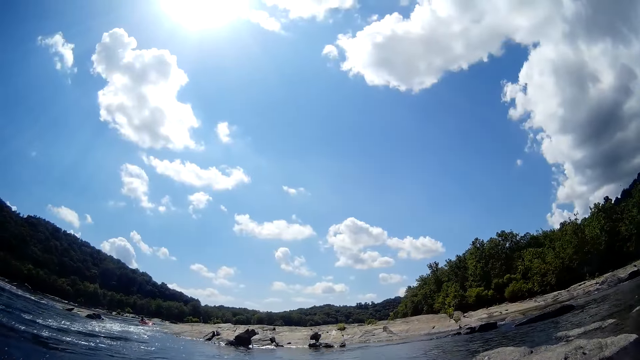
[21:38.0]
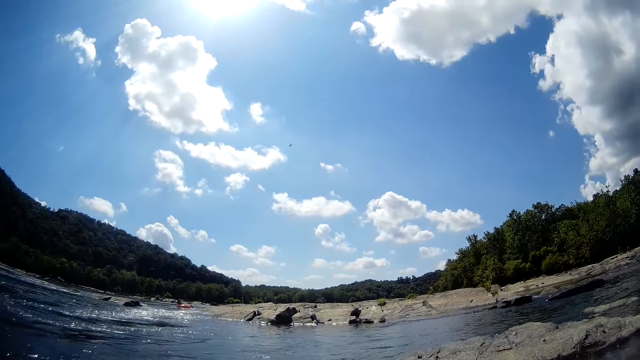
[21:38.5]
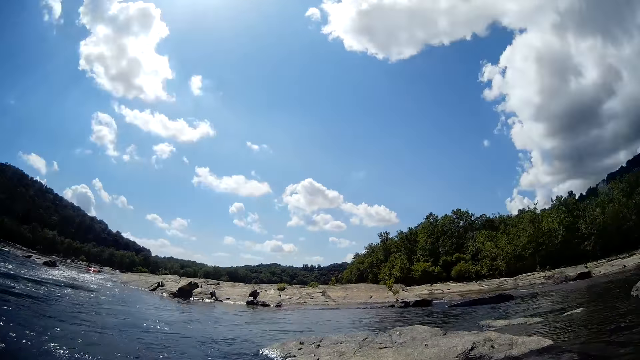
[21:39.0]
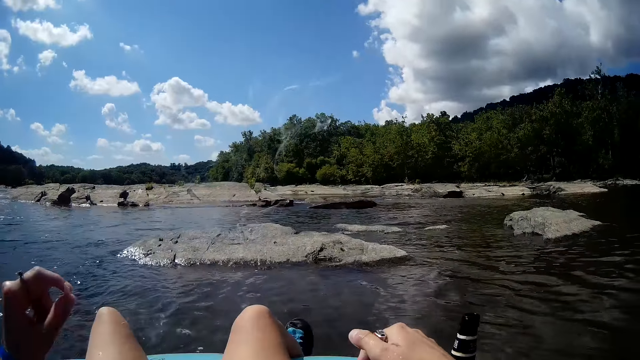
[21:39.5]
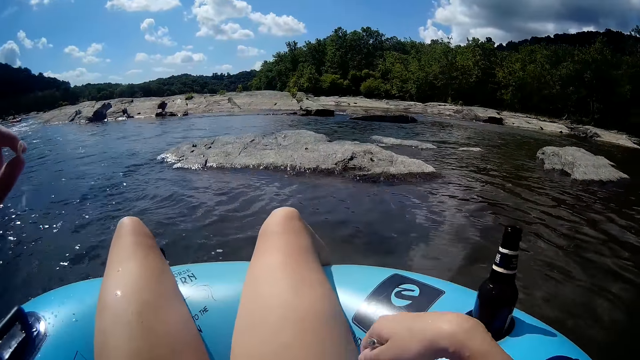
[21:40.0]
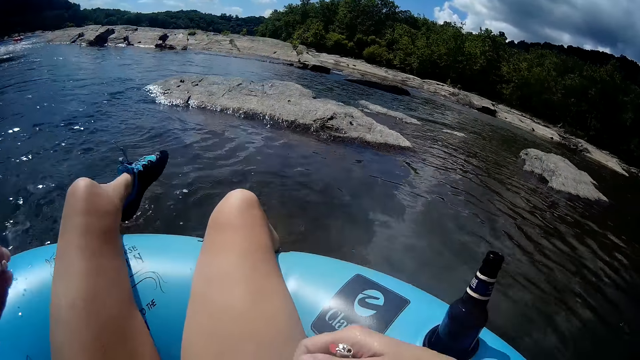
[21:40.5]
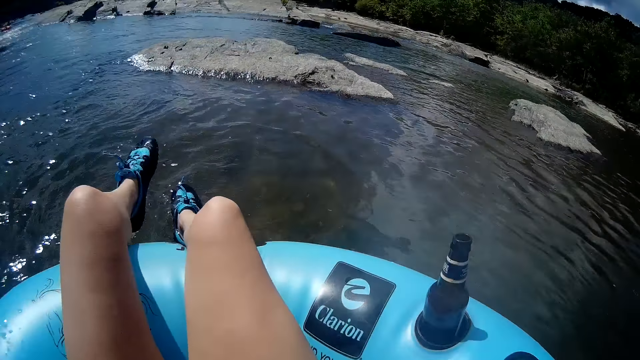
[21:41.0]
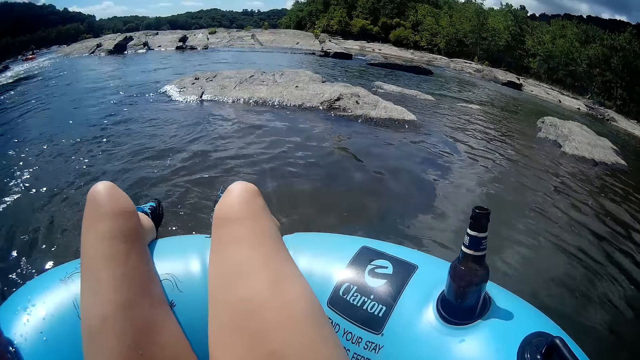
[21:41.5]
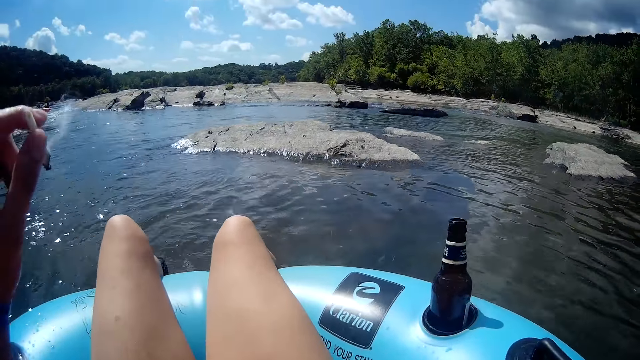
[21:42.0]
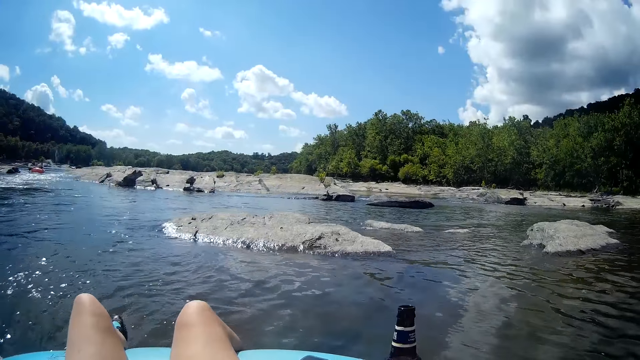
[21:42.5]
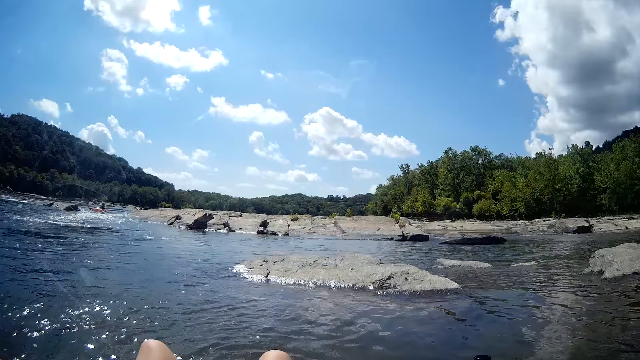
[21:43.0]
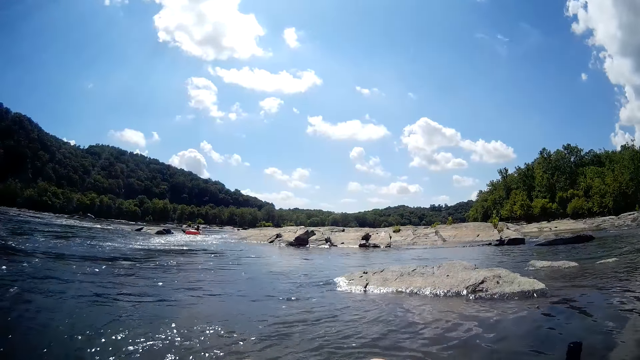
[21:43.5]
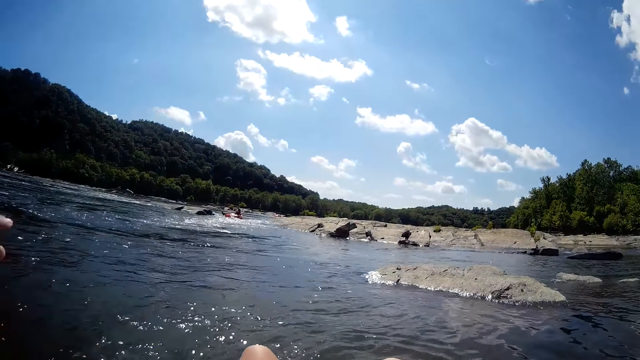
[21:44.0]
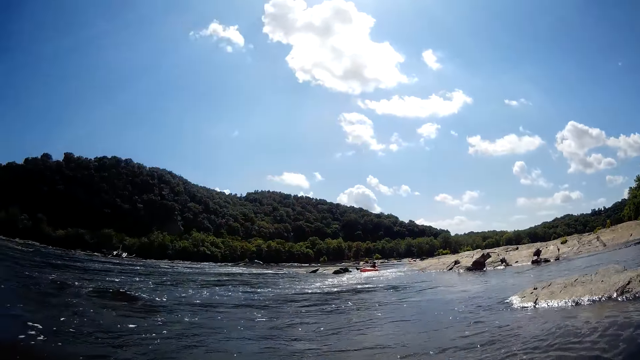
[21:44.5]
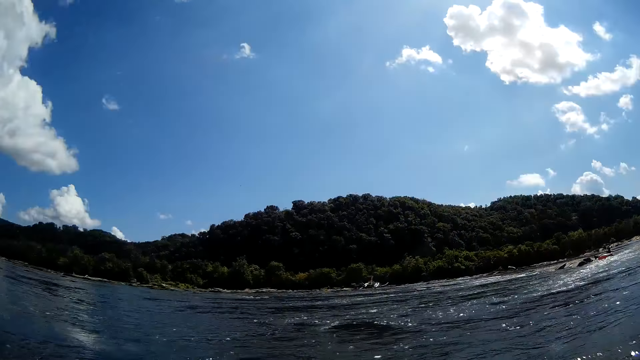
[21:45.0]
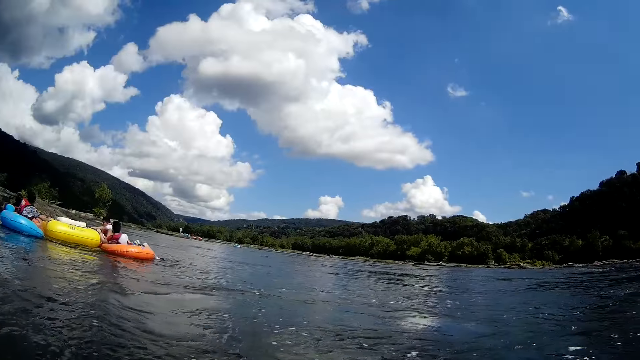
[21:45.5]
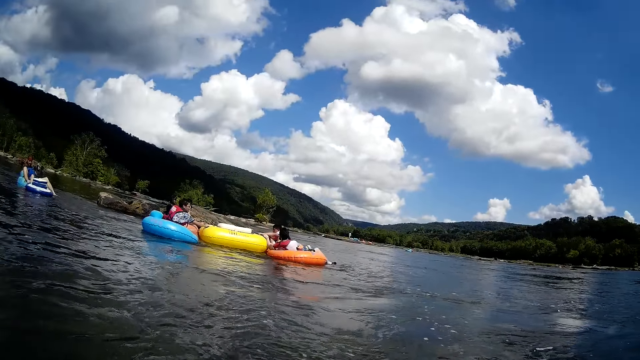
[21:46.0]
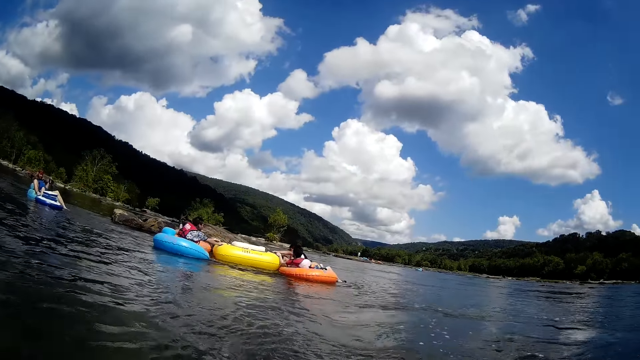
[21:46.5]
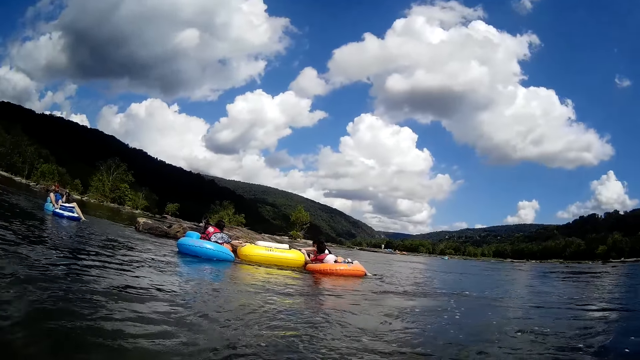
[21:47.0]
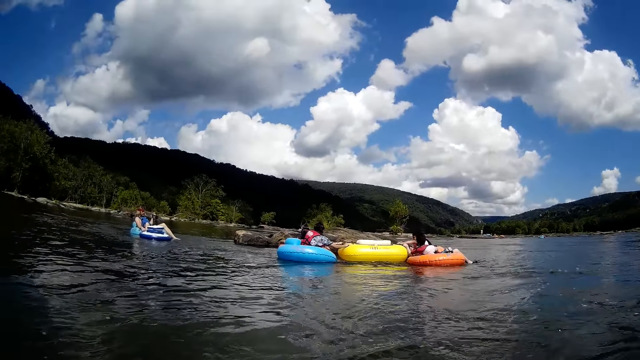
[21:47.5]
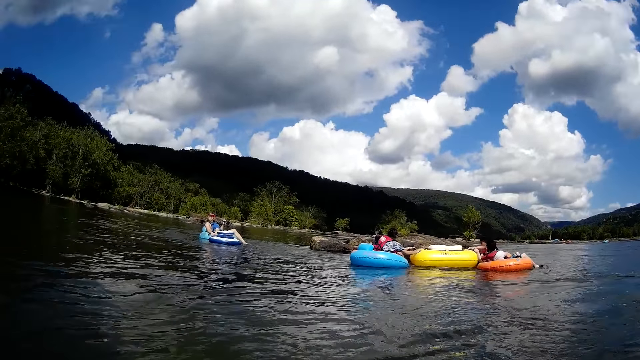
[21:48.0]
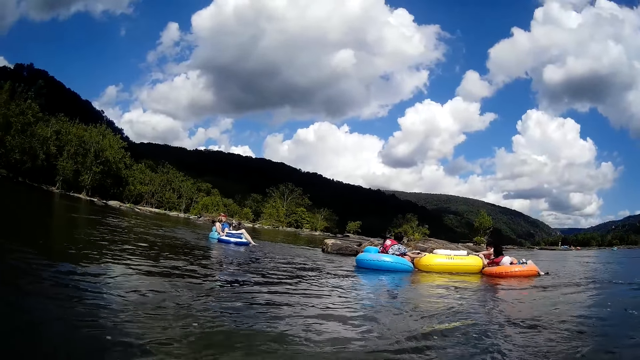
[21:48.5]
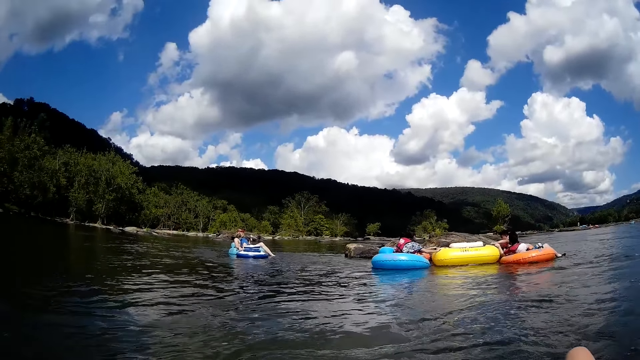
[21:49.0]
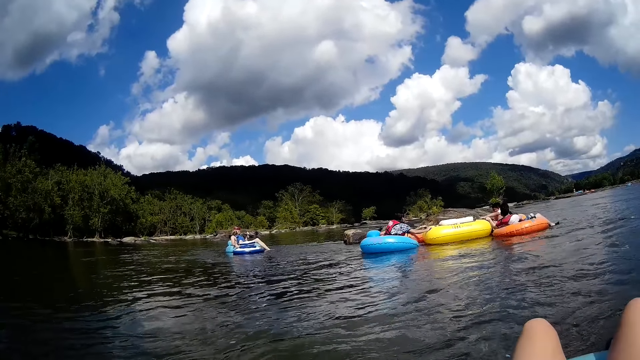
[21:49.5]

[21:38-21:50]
The camera wearer raises a hand up. They look around.

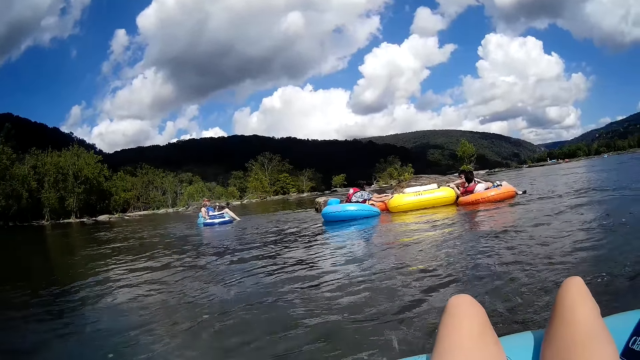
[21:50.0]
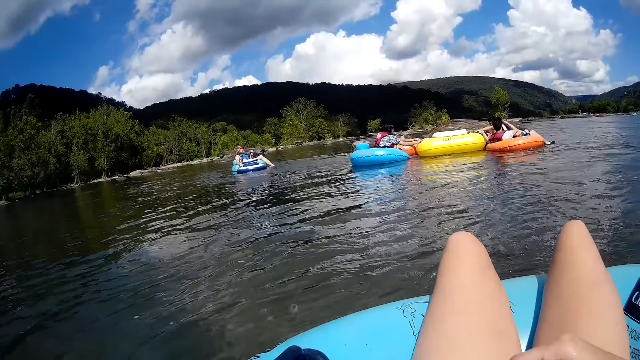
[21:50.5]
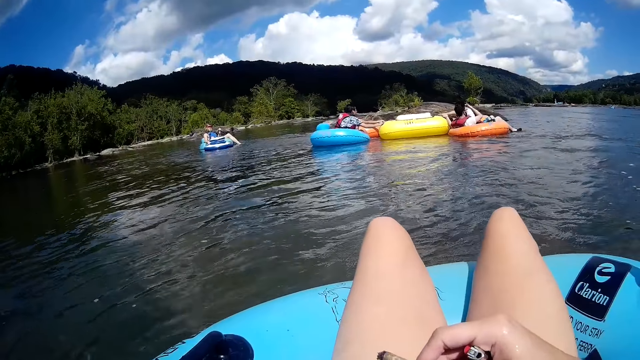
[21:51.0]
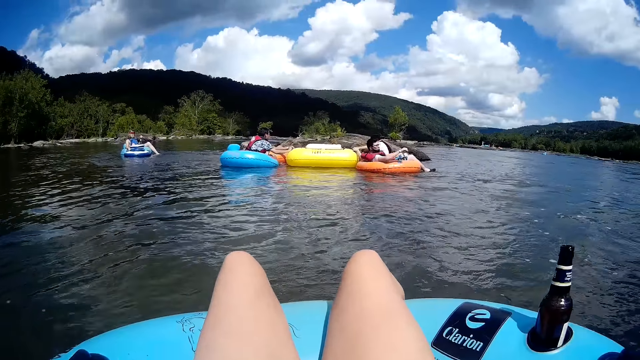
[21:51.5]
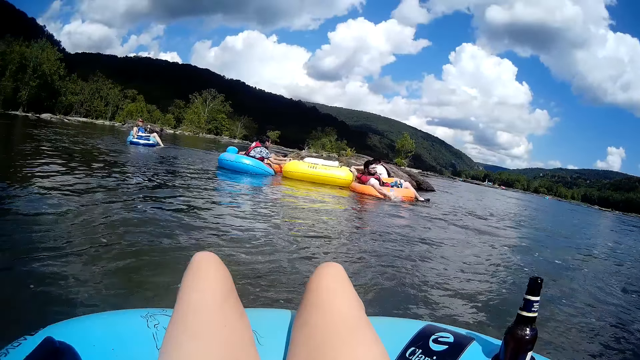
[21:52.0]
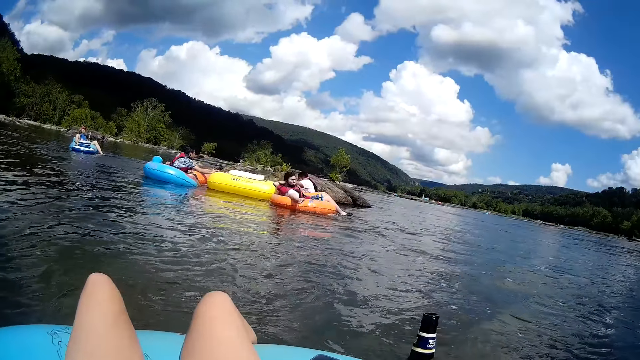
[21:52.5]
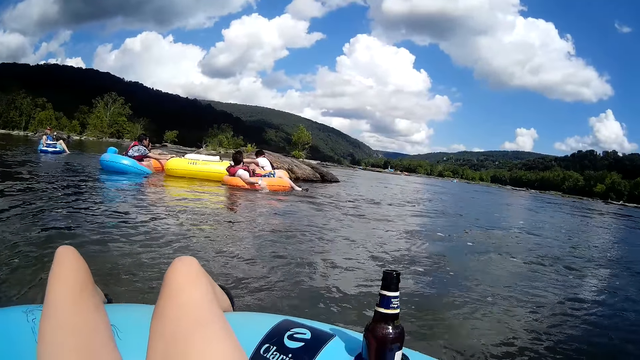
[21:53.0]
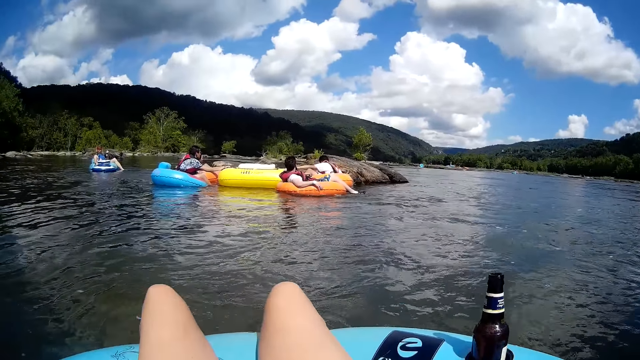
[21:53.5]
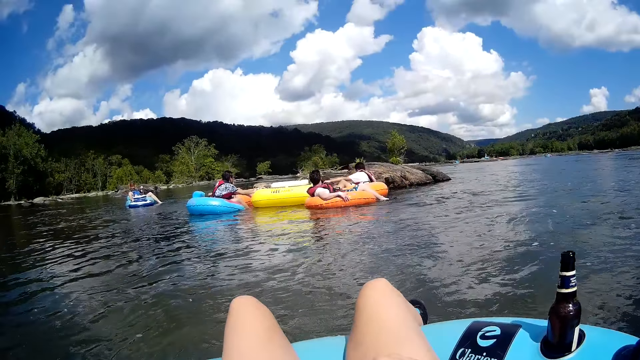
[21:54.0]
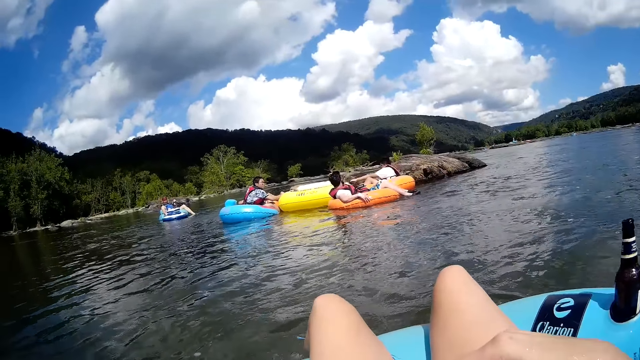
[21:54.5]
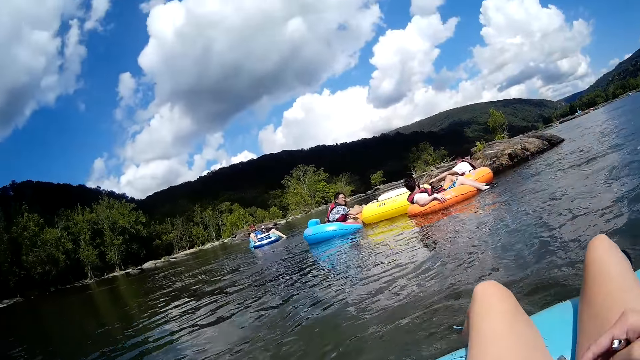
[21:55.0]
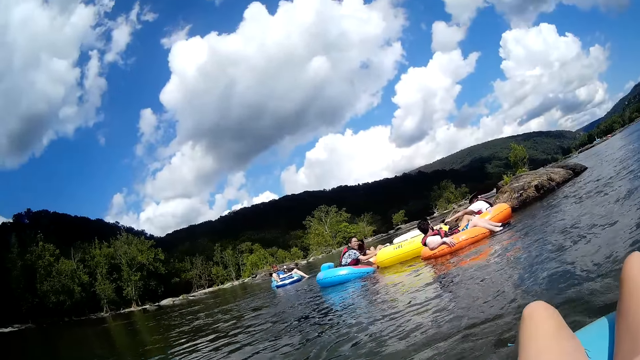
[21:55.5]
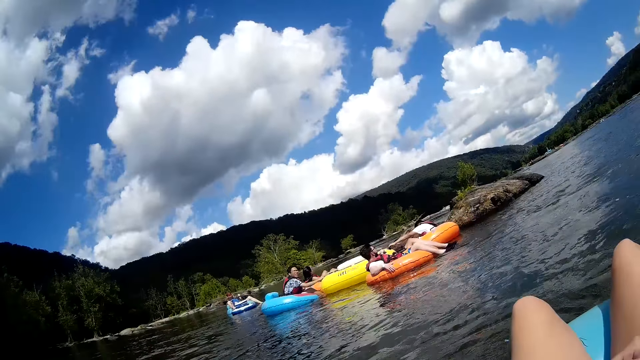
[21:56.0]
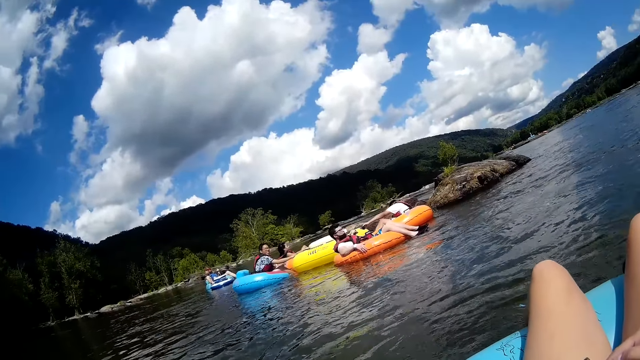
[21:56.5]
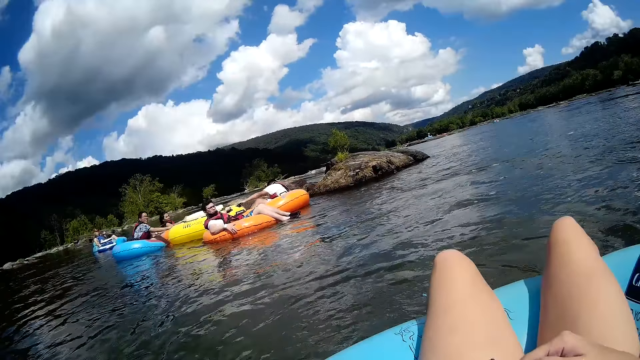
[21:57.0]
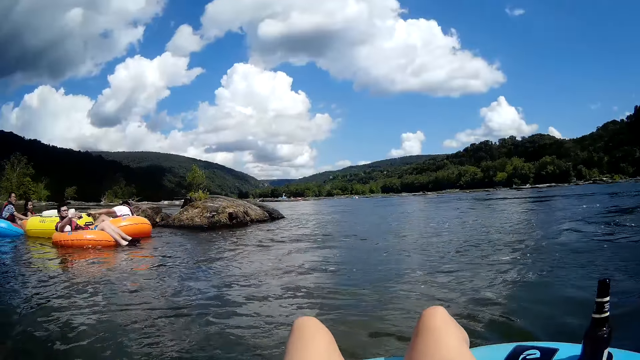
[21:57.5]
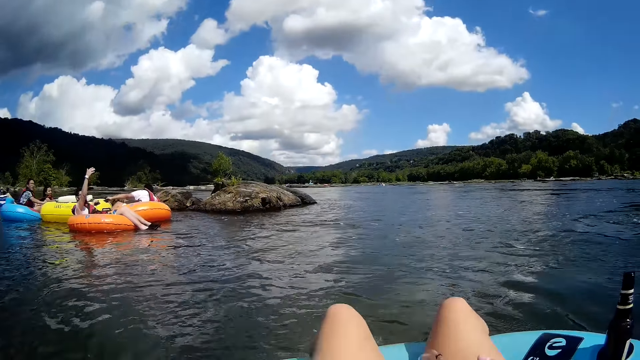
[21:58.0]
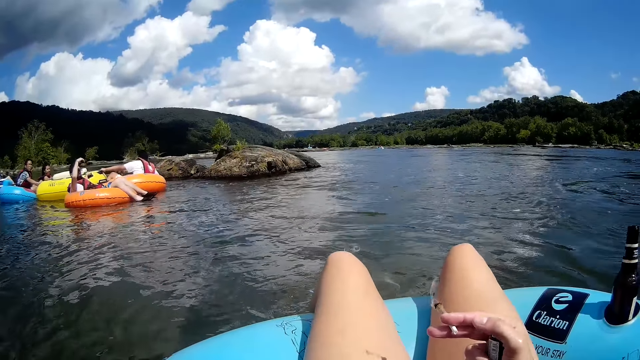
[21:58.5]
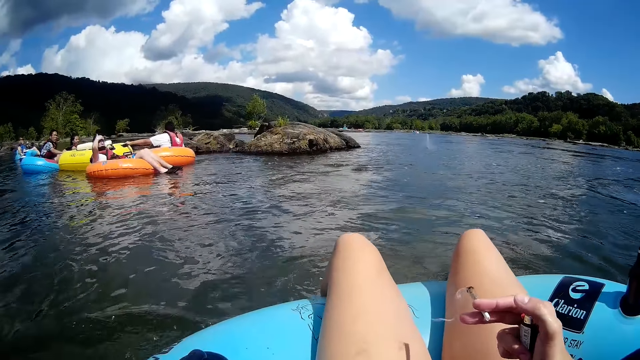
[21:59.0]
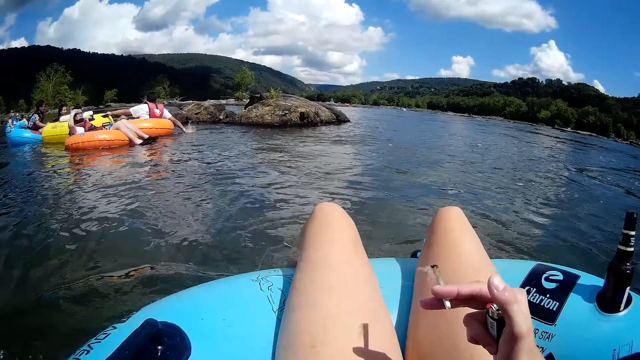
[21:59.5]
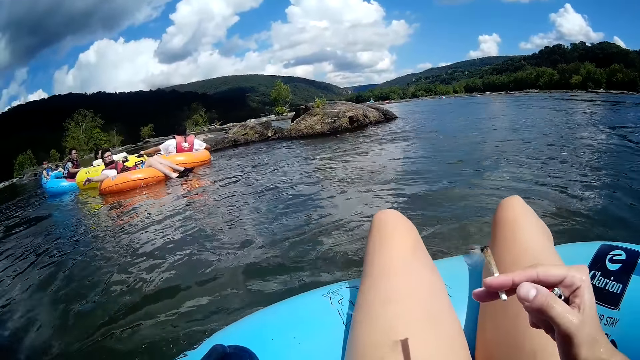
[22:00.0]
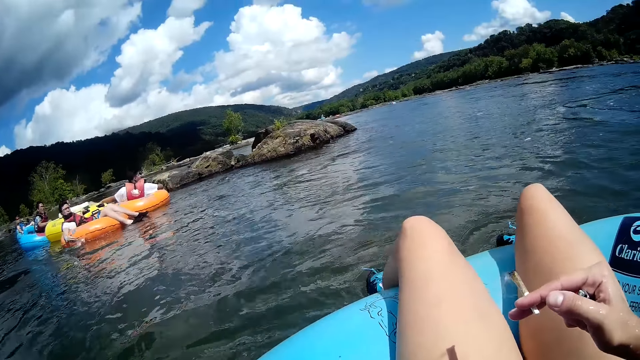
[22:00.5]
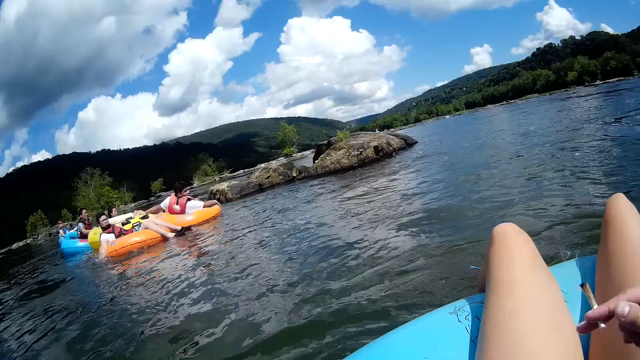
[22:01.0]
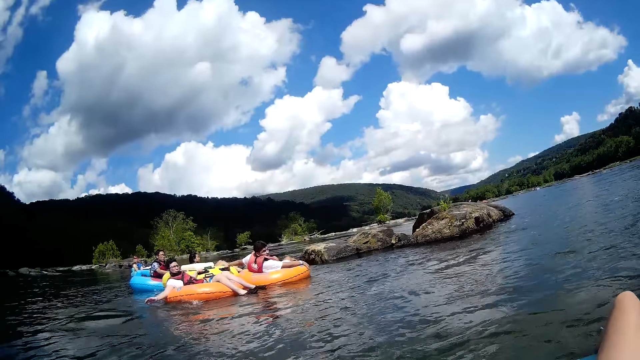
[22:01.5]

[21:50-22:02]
The man converses with another man. The camera wearer touches the cigarettes. The other man paddles the floater with his right hand.
